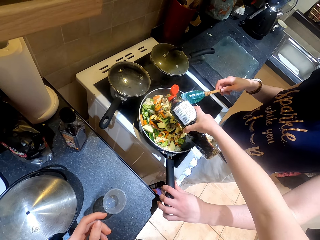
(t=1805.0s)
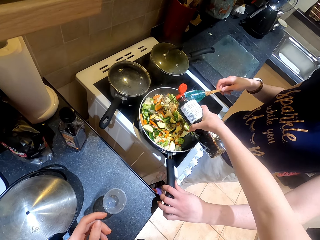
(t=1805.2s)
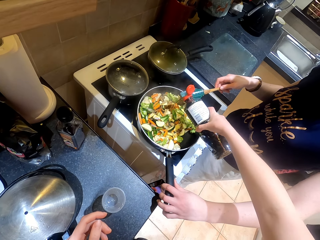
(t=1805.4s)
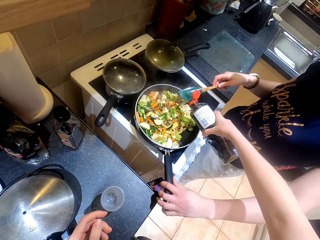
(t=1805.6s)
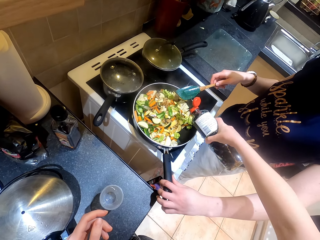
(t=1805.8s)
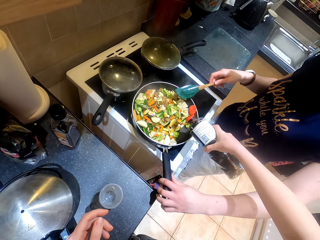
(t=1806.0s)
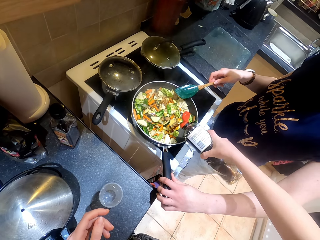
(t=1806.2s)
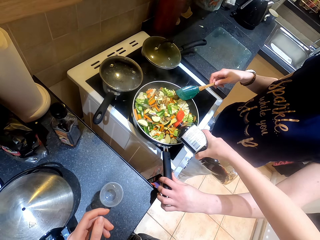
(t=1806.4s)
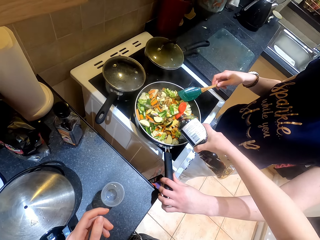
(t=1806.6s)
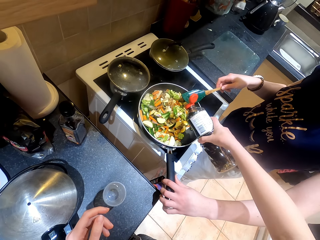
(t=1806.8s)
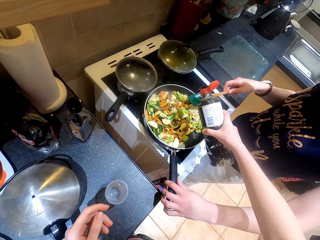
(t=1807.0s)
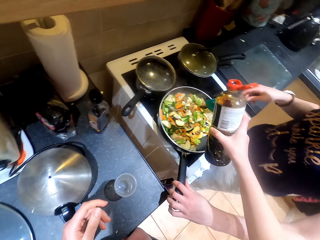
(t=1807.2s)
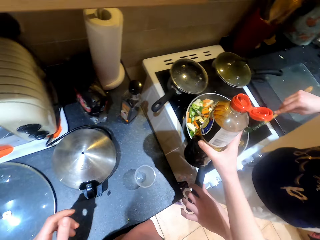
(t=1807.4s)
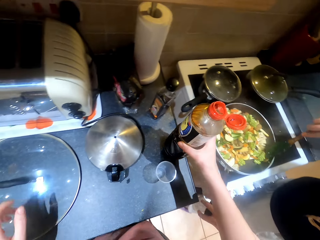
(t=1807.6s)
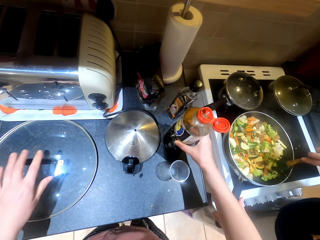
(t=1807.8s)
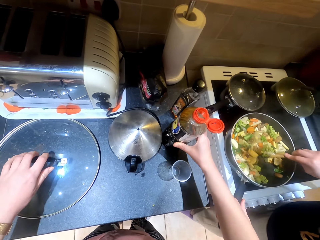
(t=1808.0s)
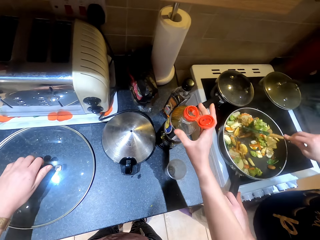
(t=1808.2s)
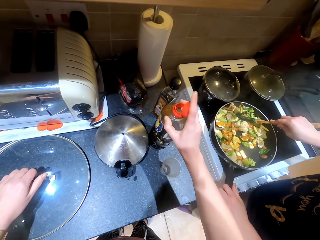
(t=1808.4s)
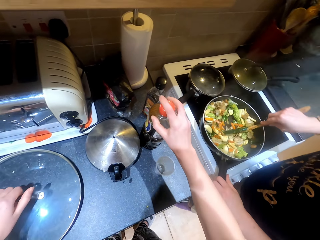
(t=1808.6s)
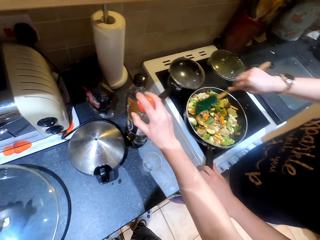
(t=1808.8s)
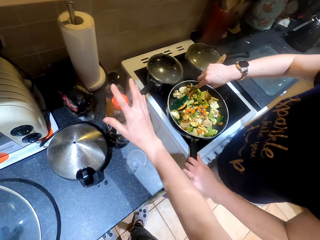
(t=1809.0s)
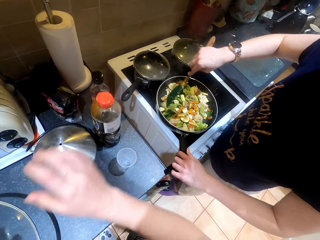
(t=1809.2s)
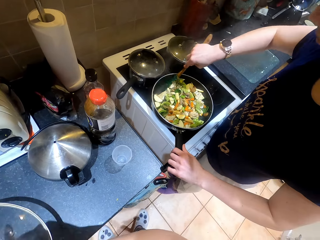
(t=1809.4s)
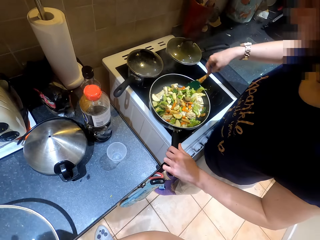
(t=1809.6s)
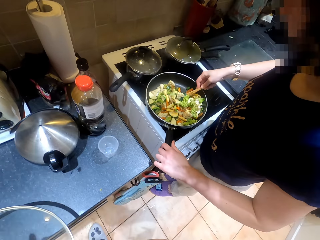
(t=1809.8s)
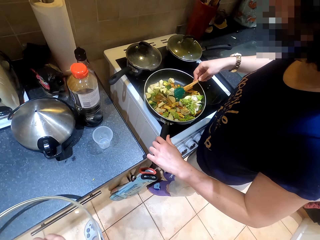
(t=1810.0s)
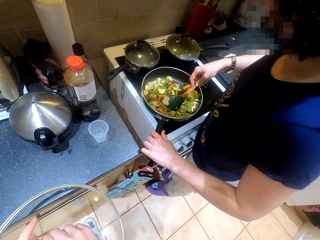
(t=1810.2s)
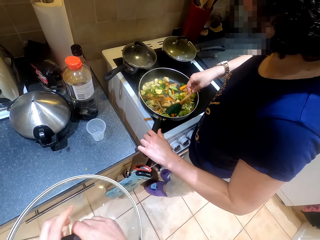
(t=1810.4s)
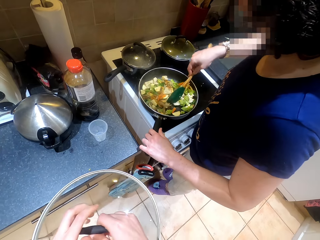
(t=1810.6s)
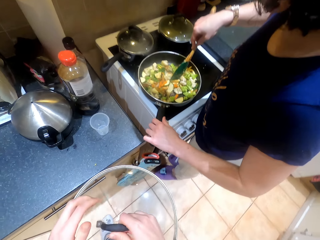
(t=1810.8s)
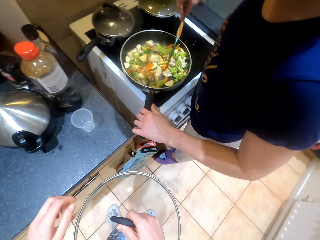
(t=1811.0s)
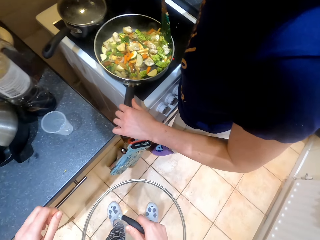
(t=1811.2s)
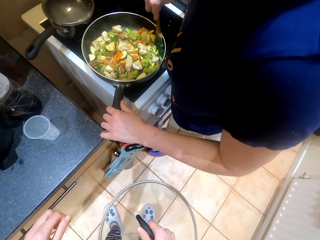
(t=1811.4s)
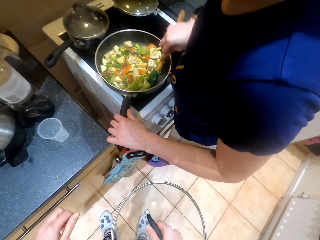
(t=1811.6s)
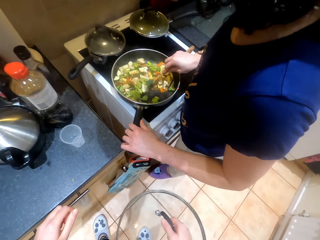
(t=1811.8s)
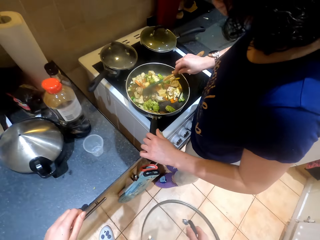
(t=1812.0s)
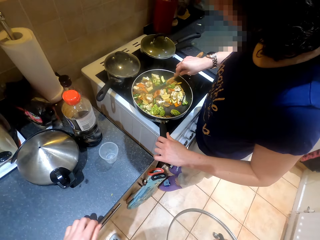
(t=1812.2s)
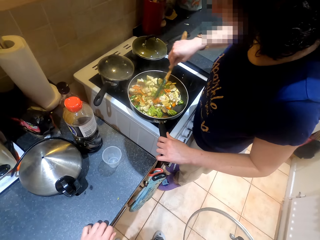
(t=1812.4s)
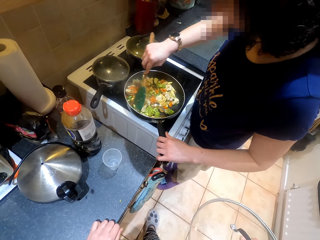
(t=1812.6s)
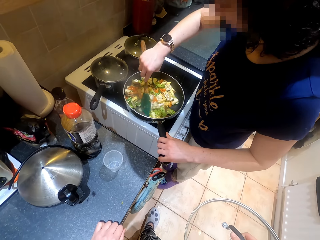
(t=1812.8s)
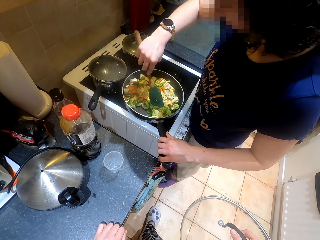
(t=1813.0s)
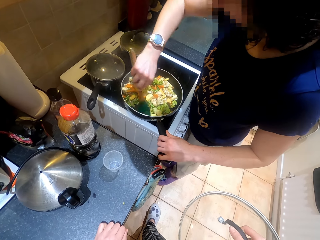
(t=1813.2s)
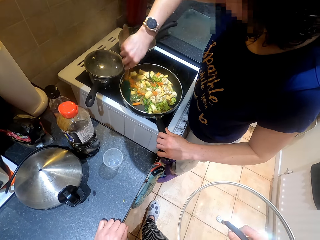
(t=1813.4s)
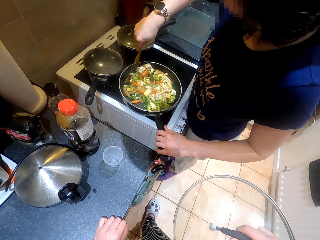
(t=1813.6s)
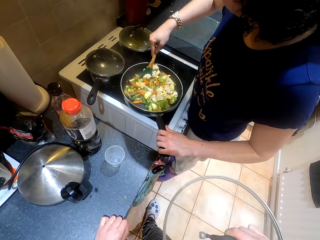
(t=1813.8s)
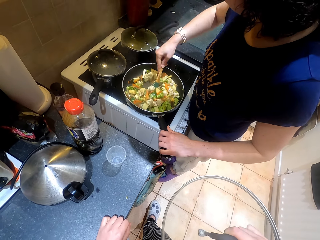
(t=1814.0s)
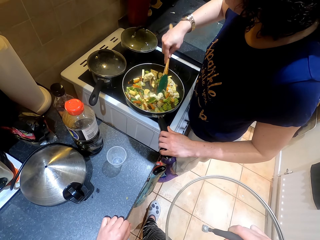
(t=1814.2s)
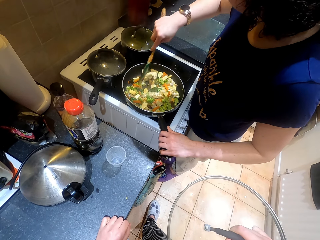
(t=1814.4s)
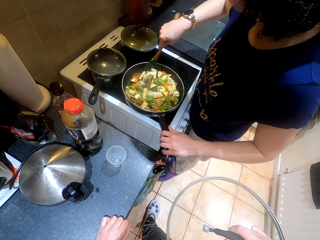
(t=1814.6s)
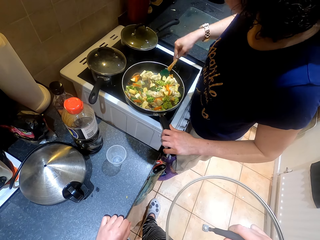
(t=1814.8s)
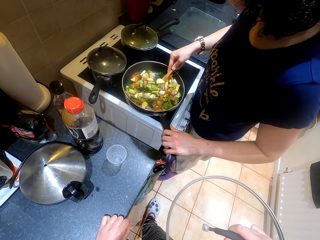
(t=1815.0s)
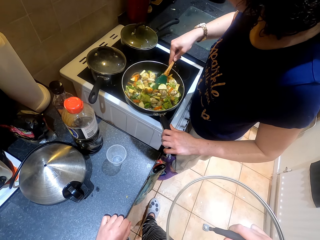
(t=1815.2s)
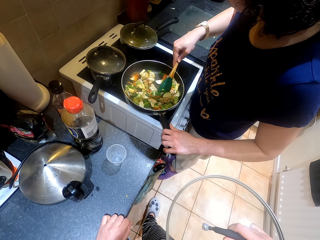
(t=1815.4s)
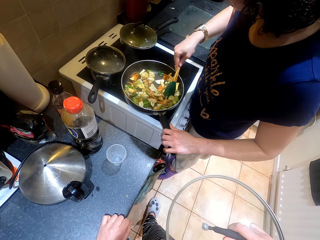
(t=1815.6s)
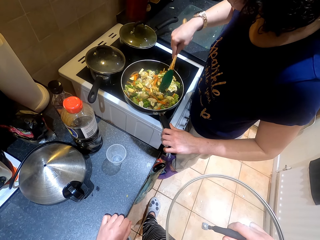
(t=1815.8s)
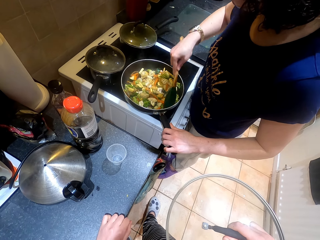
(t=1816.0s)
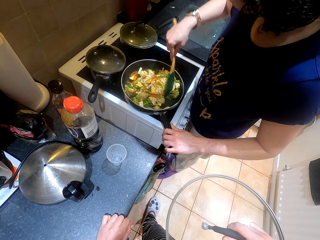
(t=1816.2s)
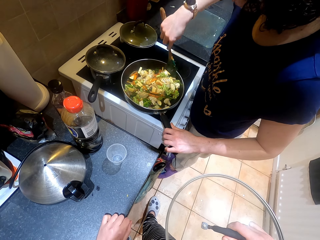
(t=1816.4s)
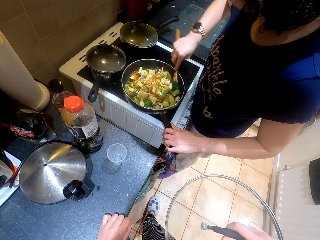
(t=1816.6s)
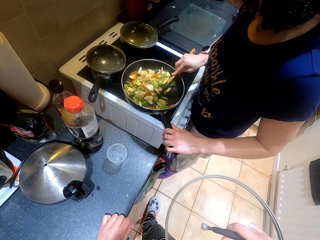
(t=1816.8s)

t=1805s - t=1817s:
The camera wearer places the bottle on the countertop. A person stirs the food. The camera wearer holds the lid. They cover the bottle. They pick the pot lid. They hold the lid with the right hand. They hold the countertop with the left hand.

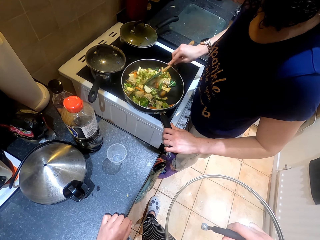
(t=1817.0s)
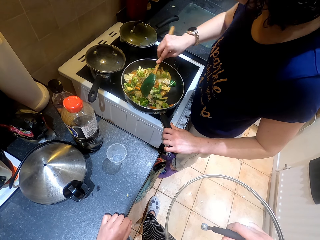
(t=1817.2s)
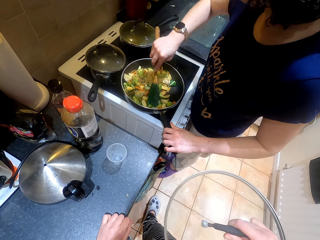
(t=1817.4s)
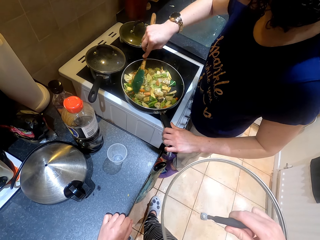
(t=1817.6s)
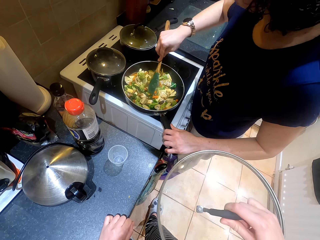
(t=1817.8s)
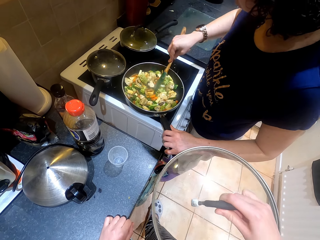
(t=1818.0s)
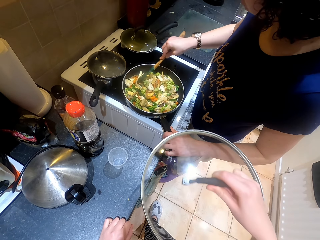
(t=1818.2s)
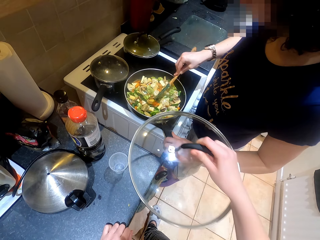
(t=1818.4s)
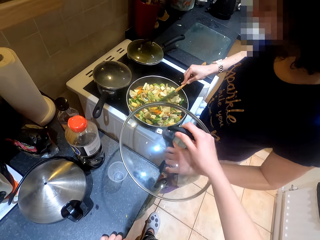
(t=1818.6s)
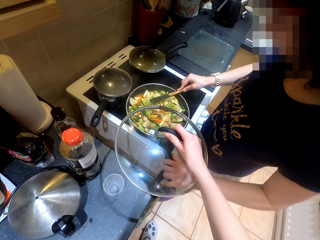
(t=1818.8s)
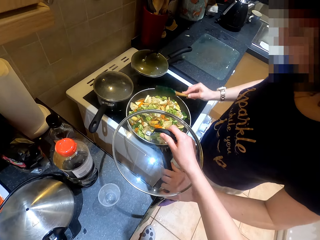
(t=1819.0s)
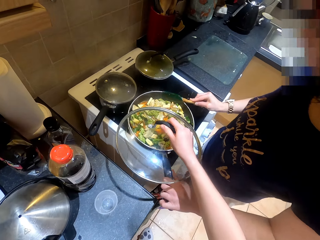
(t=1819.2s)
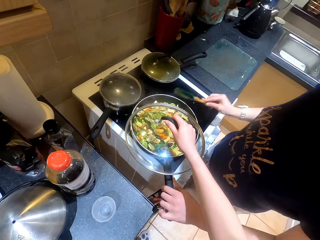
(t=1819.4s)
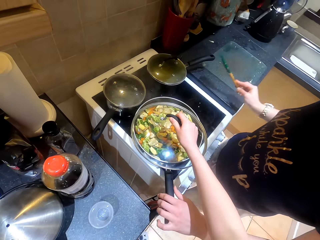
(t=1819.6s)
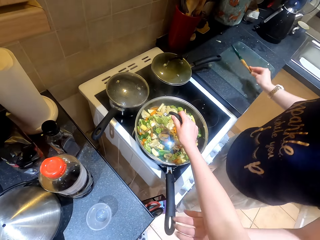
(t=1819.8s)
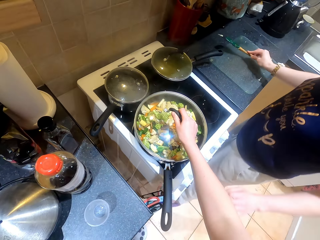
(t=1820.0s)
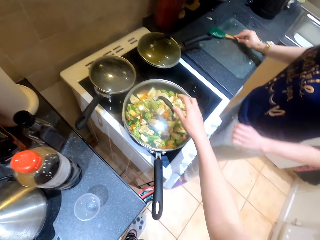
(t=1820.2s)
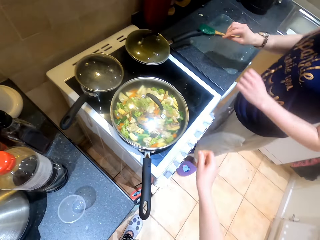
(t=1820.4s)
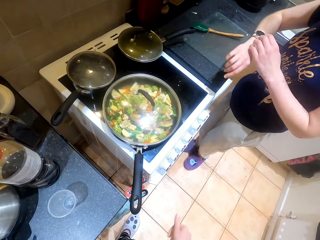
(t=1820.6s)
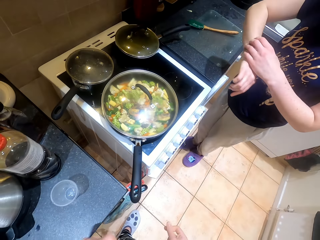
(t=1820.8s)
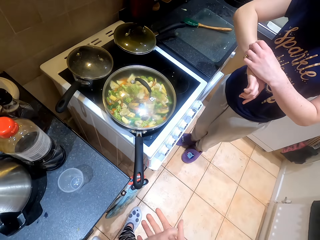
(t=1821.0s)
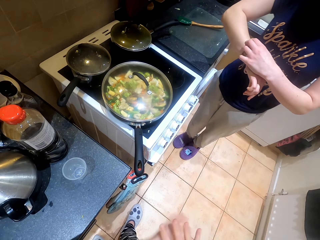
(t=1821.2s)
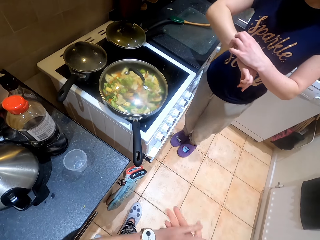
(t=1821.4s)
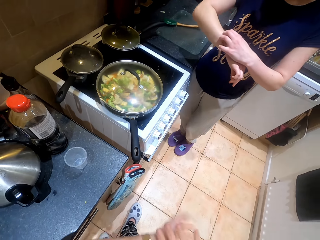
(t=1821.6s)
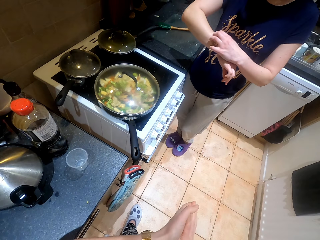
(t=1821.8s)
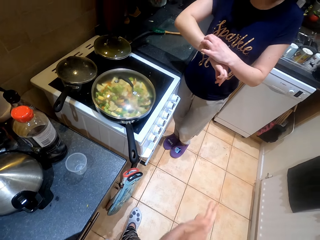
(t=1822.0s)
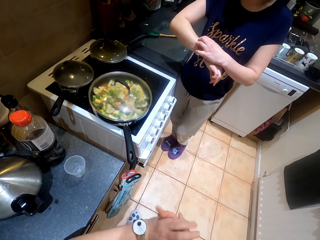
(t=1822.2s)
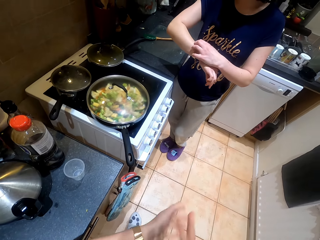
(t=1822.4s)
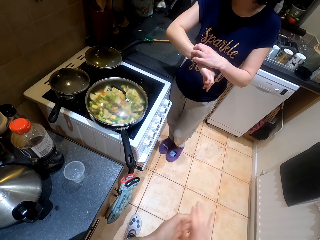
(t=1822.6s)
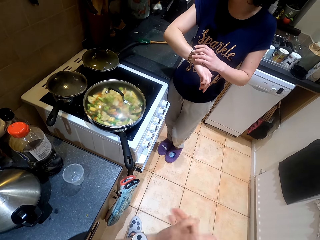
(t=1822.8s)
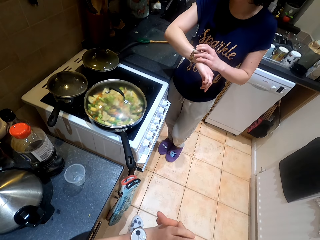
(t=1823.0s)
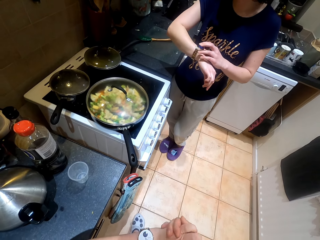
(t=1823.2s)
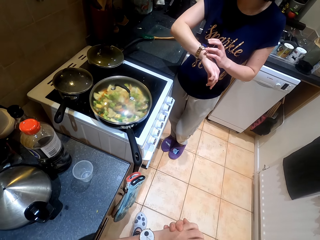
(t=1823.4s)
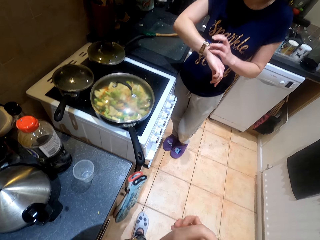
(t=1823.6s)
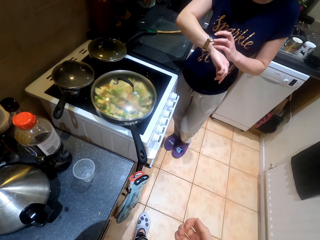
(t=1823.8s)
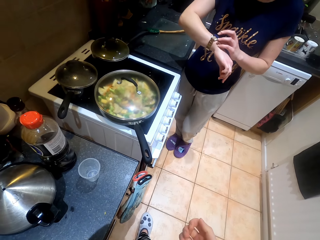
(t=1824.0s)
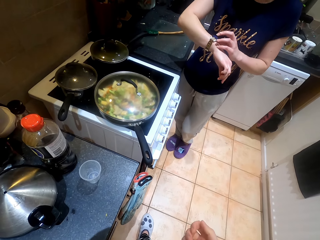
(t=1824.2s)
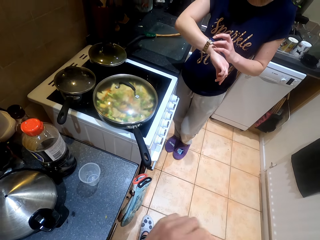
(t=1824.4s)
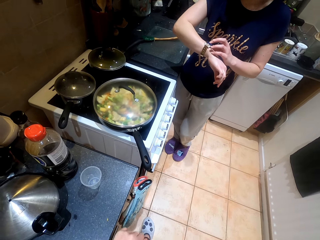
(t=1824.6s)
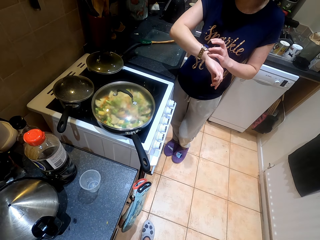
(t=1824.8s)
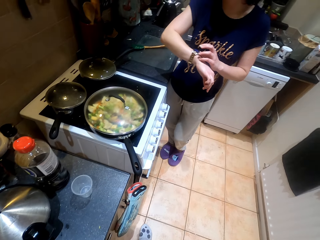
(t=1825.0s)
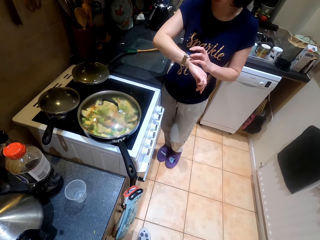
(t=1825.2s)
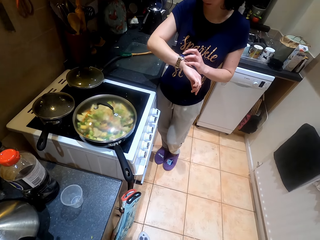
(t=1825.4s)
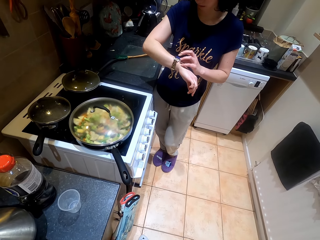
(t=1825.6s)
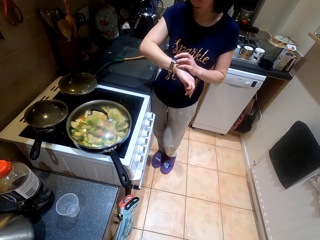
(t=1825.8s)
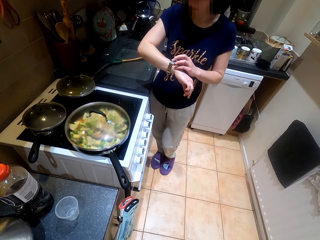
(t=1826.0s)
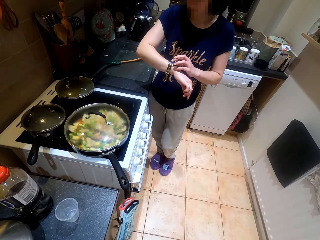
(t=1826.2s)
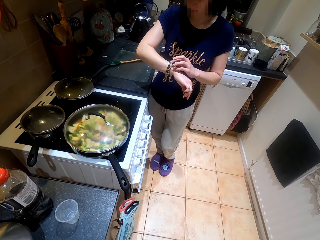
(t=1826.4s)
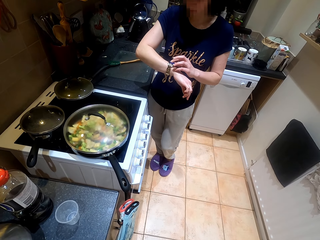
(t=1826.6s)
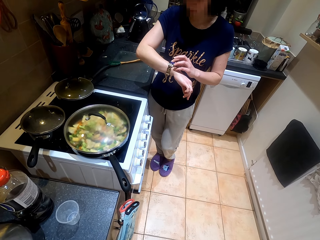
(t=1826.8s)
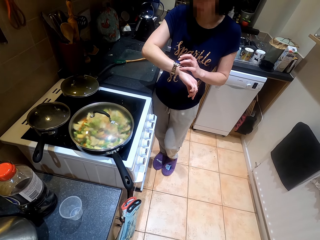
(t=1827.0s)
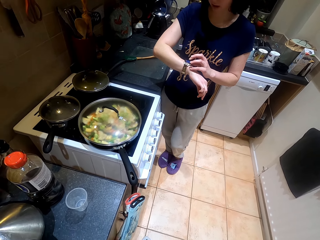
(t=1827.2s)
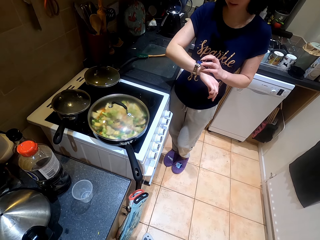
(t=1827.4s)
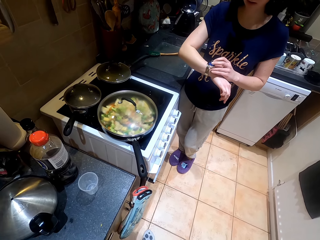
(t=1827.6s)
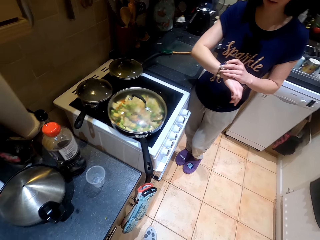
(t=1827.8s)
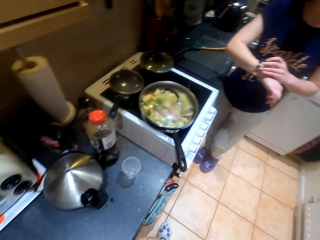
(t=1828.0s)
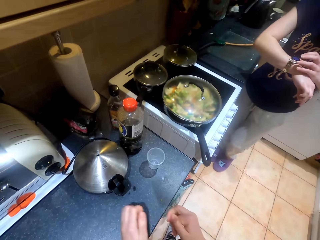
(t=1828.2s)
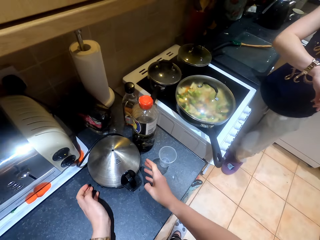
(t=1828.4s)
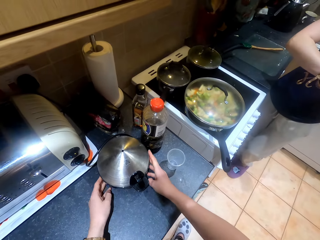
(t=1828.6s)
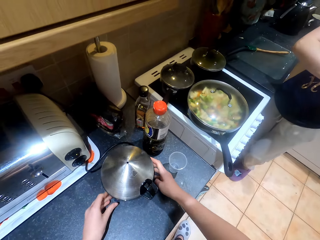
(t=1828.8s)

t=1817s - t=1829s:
A person hits the turner spatula on the cooking pan. The camera wearer puts the lid on the pot. The person places the turner spatula on the chopping mat, looks at the watch and holds the wristwatch. The camera wearer rubs the hands together. They remove dust on both hands. They talk to the person. The person converses with the camera wearer.
